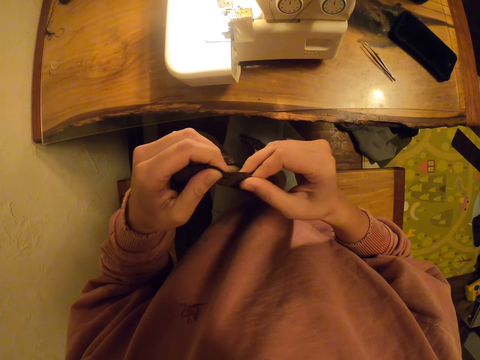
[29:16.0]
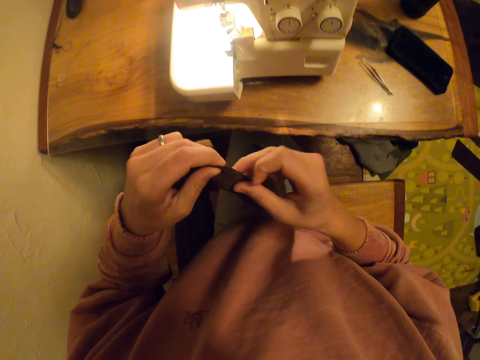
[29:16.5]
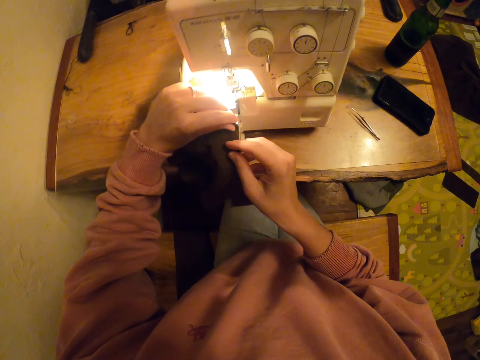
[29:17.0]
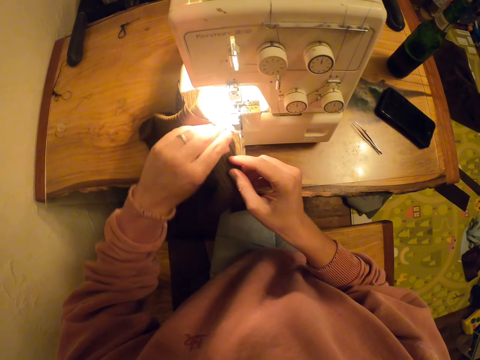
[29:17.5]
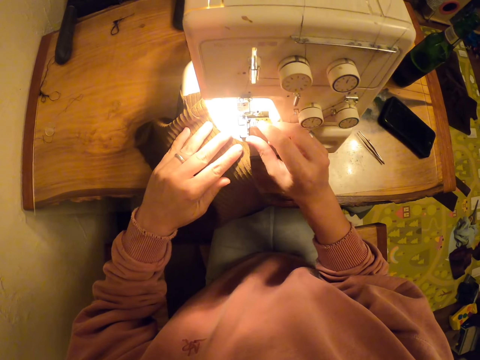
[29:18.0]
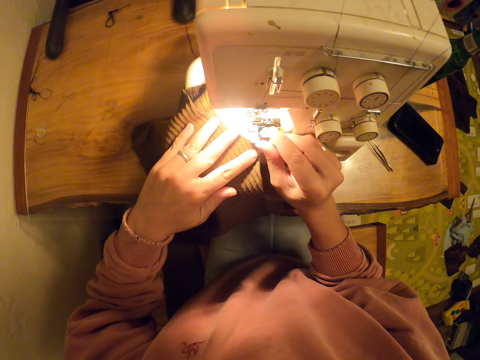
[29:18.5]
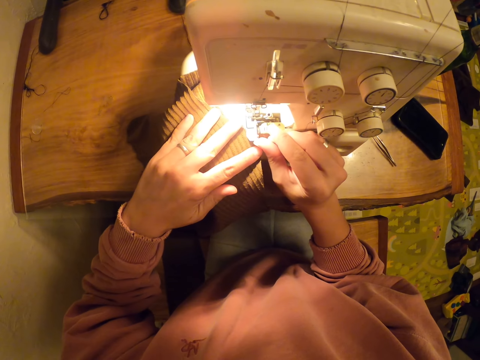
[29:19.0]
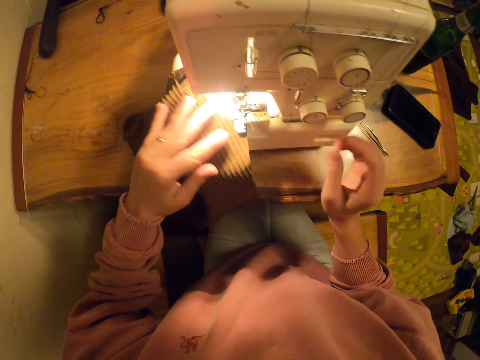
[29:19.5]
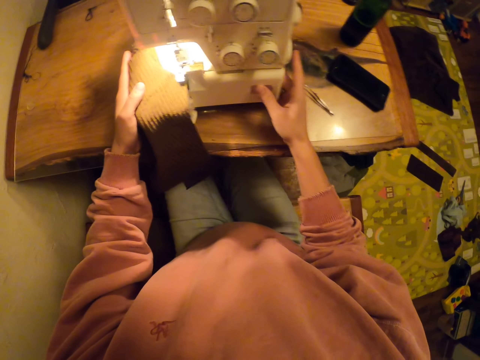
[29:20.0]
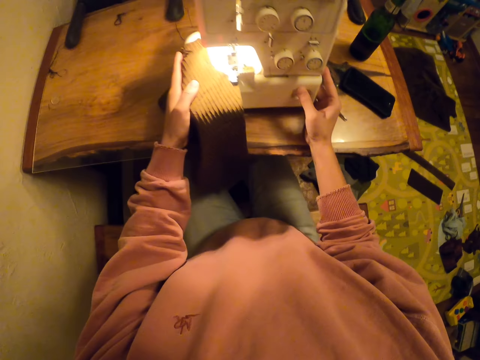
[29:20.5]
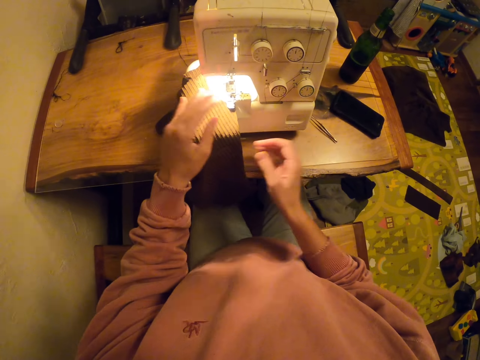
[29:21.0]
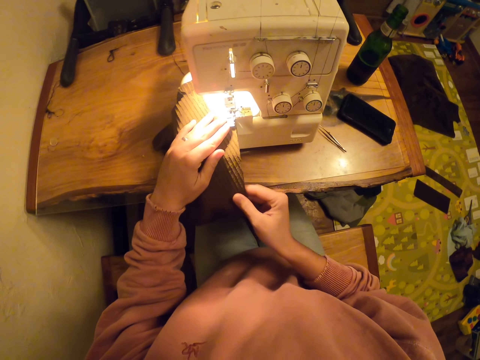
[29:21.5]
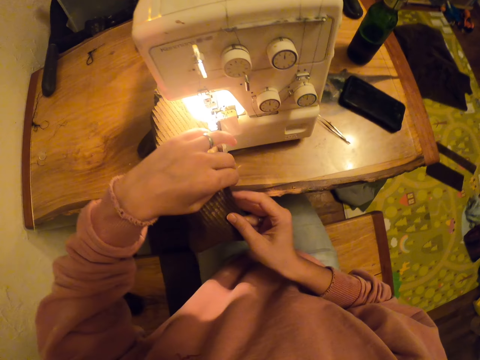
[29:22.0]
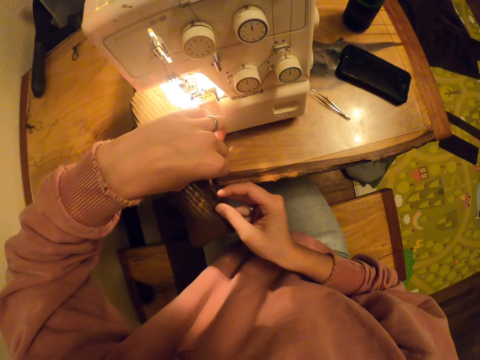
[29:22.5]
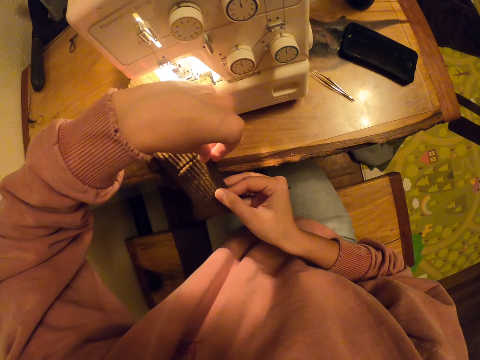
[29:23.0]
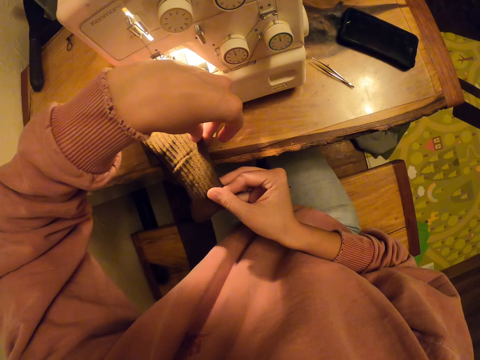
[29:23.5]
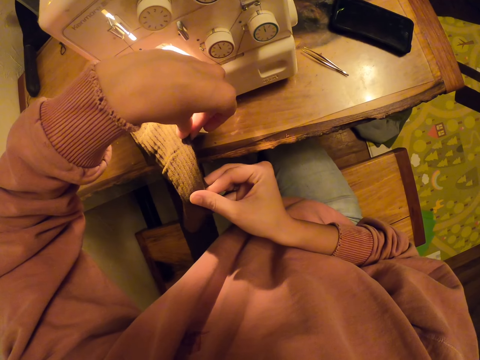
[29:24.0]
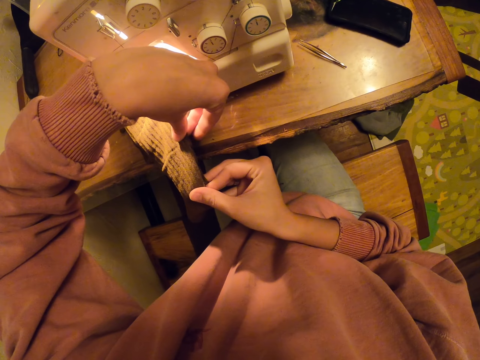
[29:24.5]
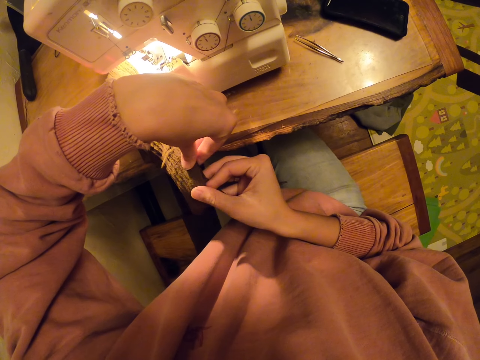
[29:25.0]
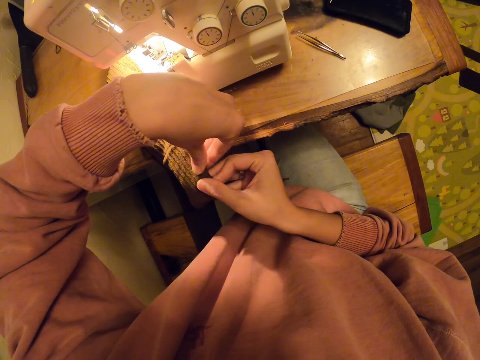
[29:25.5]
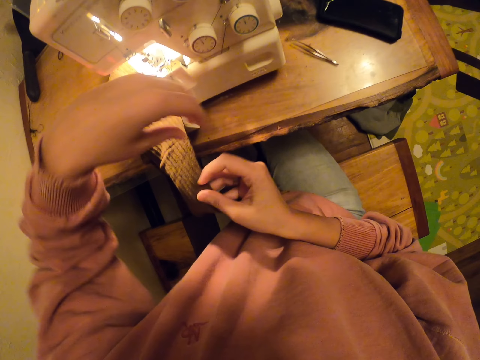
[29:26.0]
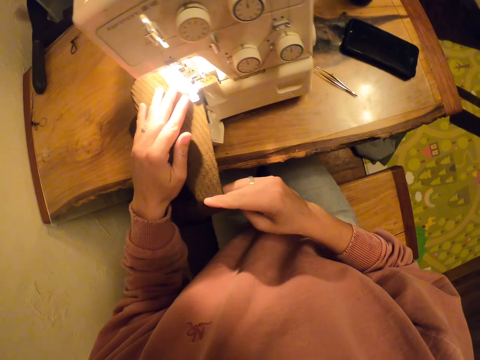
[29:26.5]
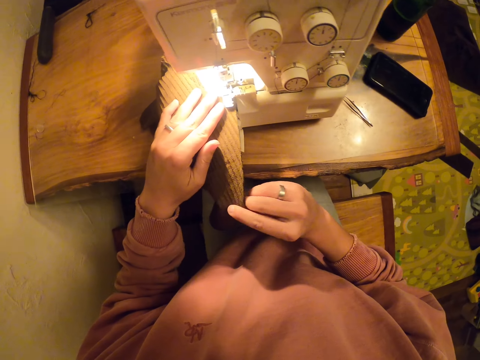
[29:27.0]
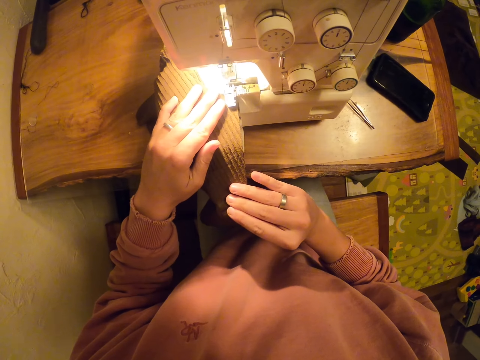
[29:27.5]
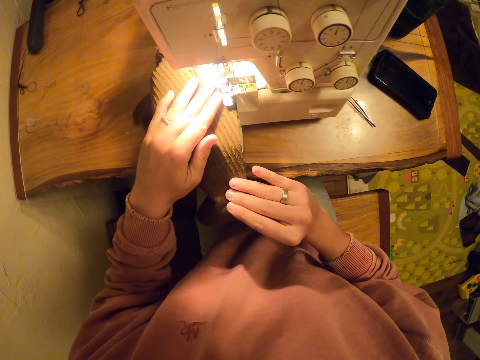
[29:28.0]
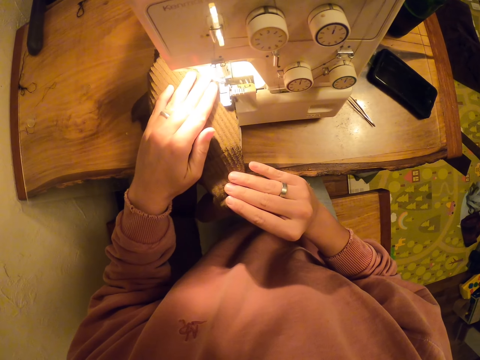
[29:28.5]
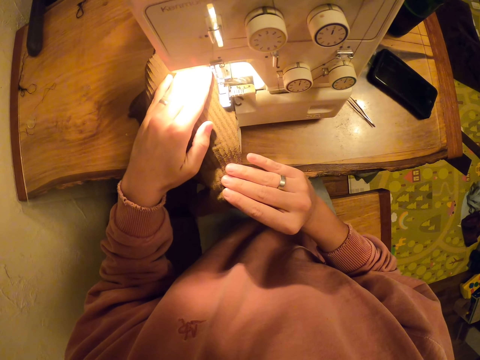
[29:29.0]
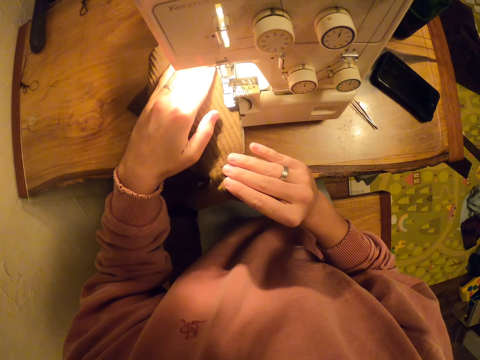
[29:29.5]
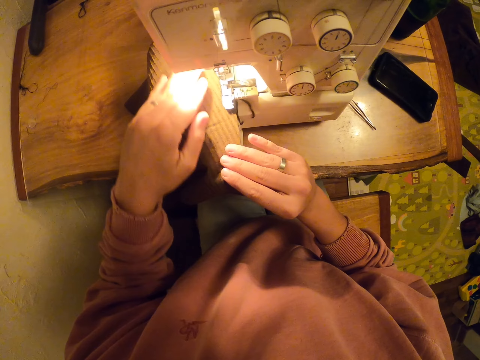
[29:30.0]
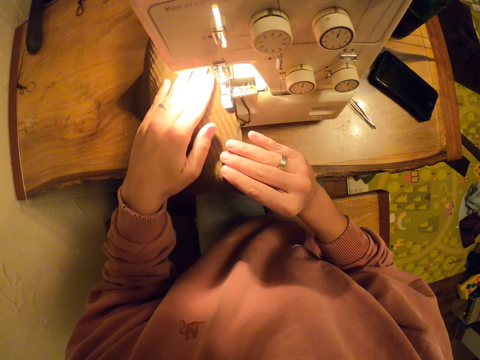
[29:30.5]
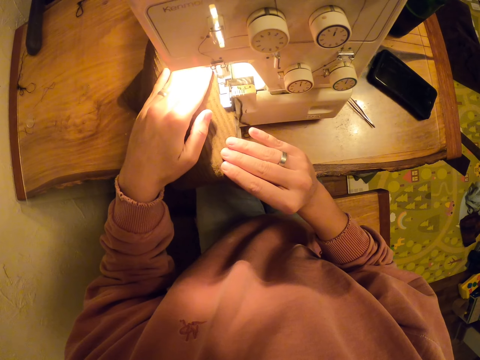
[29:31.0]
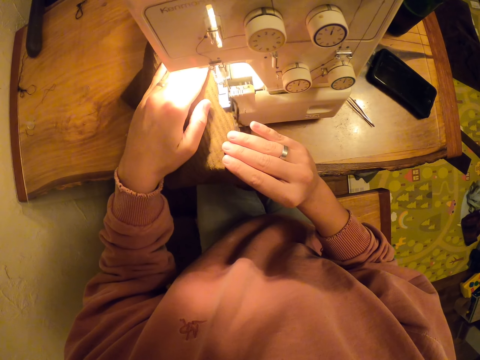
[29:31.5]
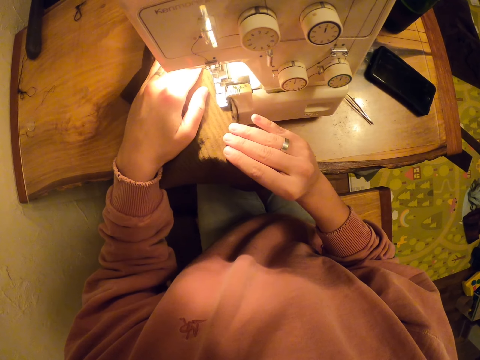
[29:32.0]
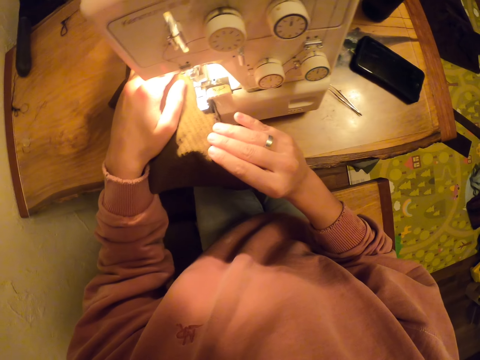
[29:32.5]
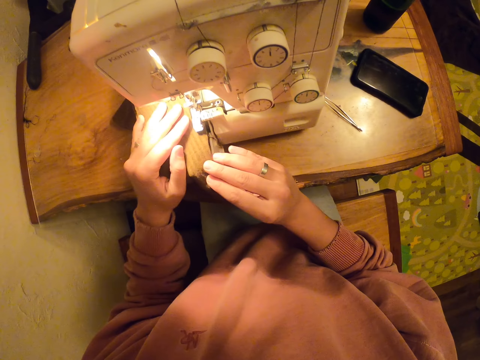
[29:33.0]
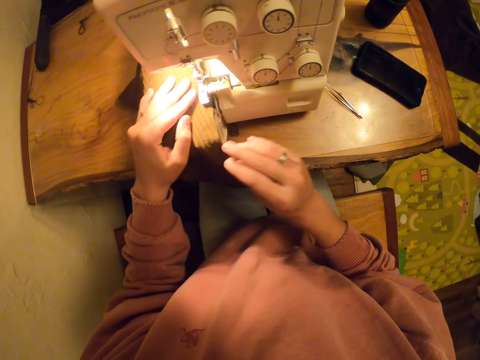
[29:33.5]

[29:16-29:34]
The camera wearer places the fabric on the sewing machine. They adjust the fabric and sew the fabric.

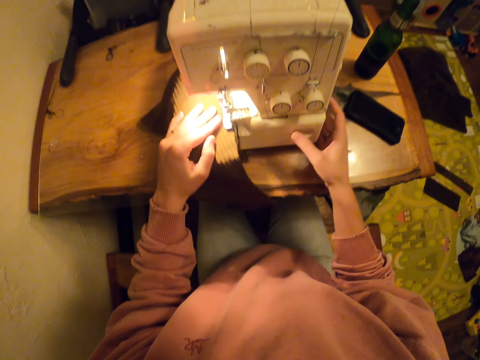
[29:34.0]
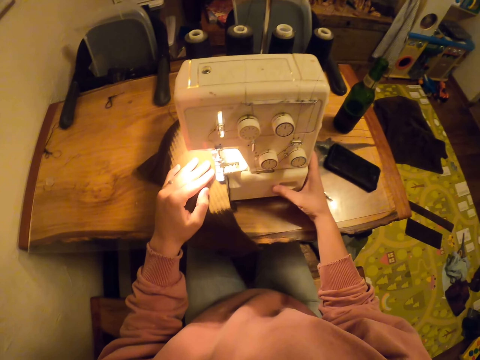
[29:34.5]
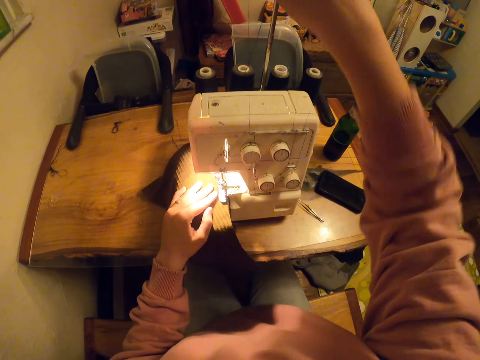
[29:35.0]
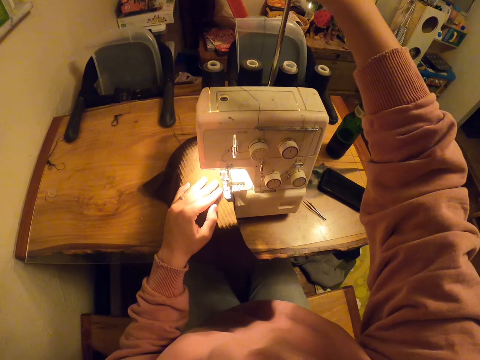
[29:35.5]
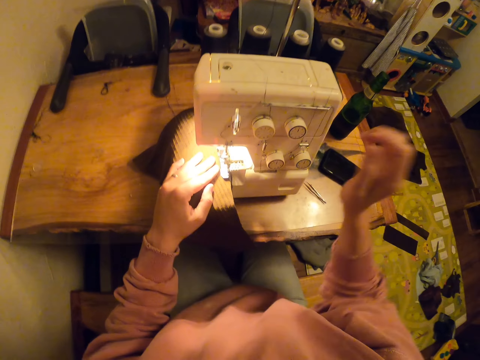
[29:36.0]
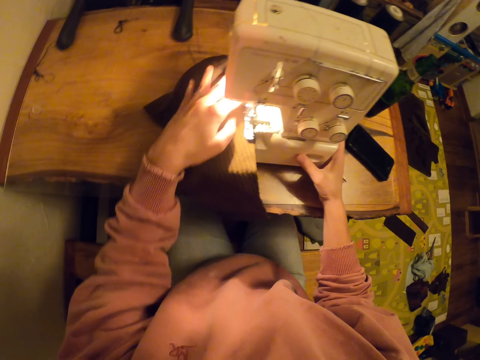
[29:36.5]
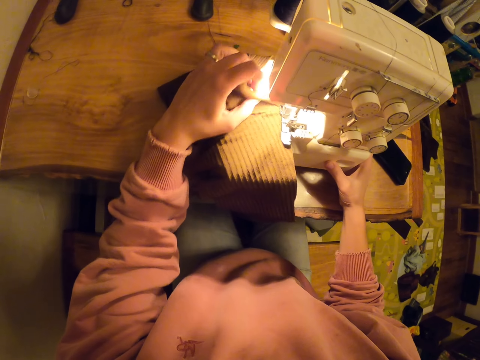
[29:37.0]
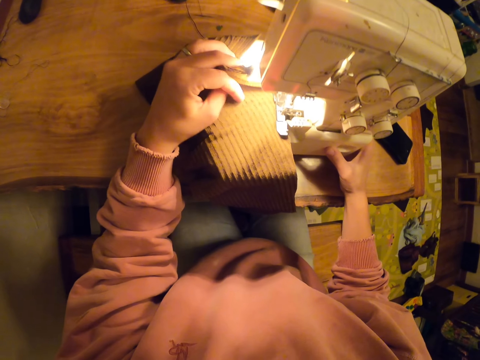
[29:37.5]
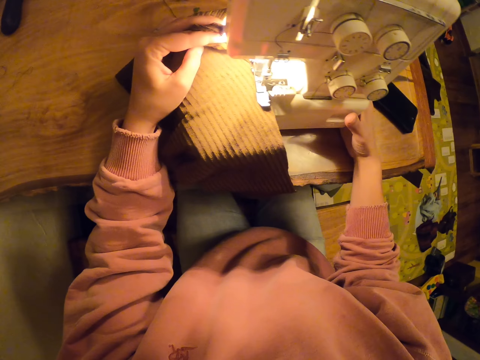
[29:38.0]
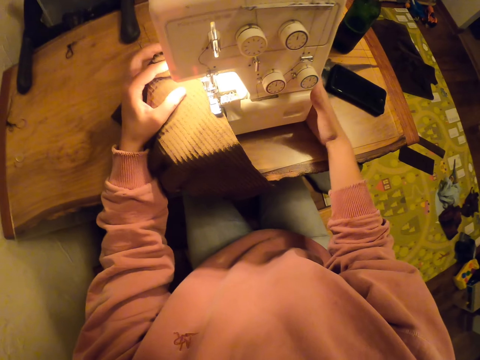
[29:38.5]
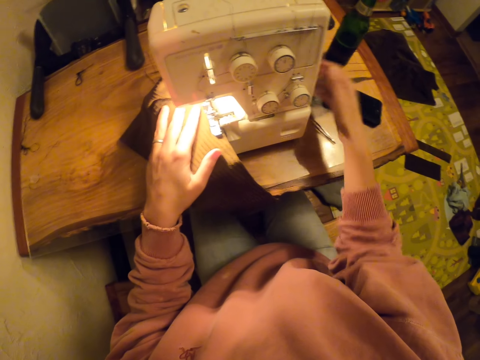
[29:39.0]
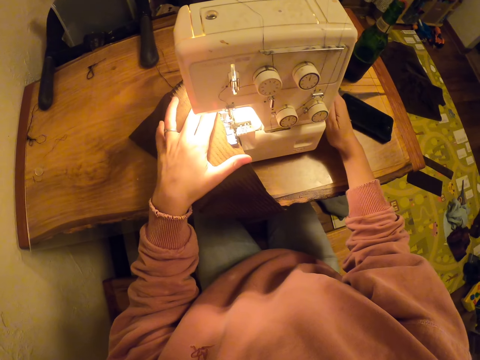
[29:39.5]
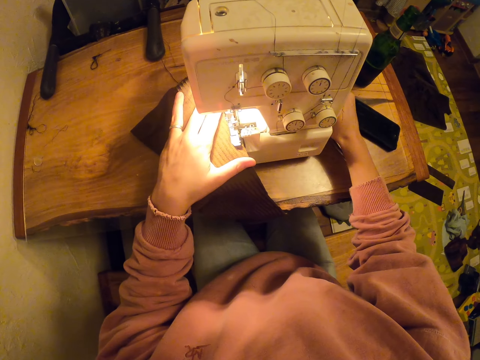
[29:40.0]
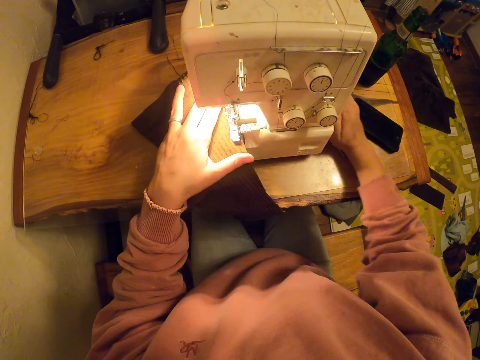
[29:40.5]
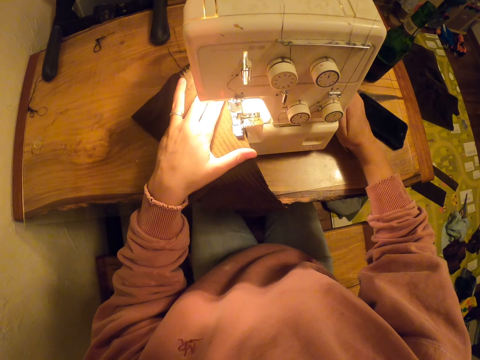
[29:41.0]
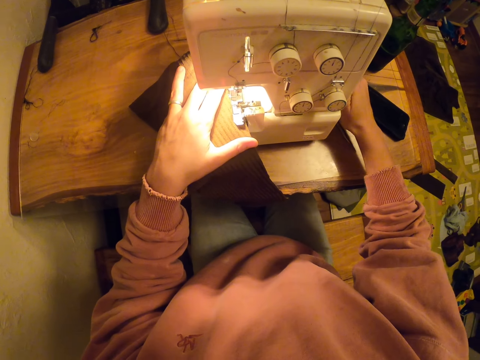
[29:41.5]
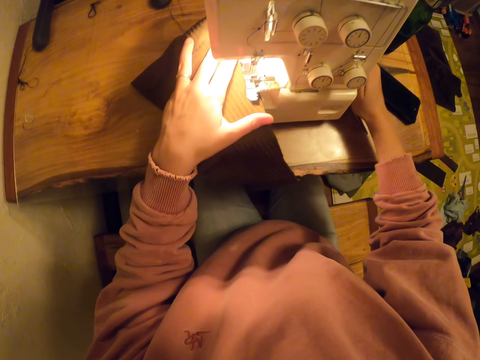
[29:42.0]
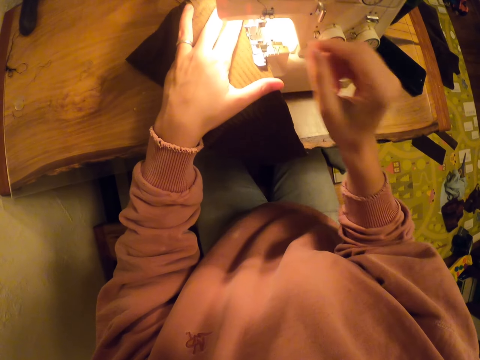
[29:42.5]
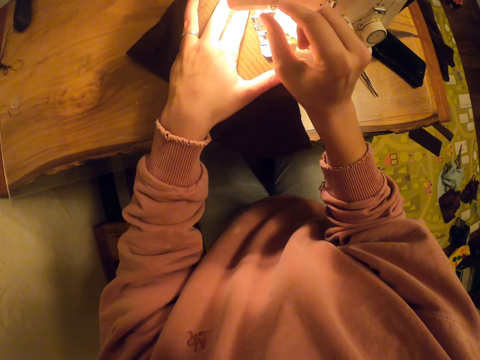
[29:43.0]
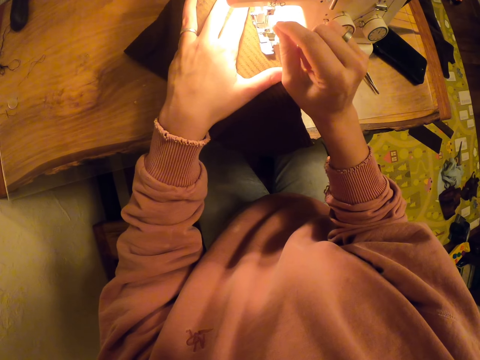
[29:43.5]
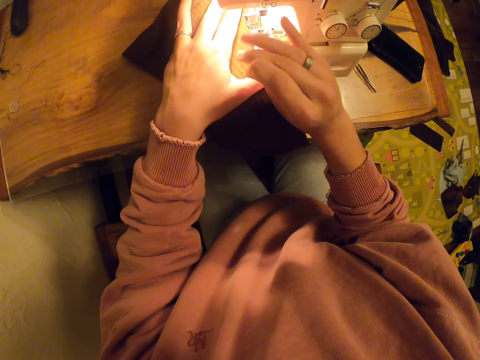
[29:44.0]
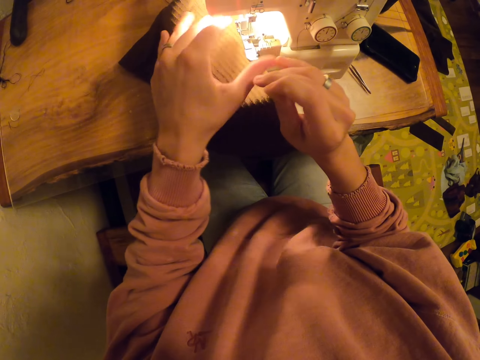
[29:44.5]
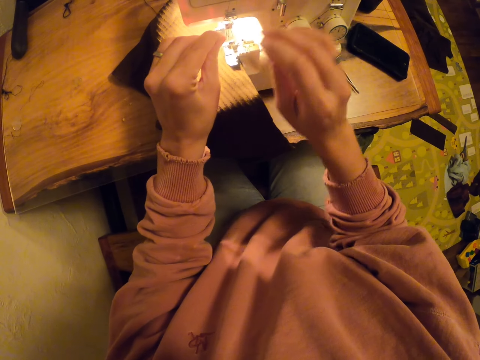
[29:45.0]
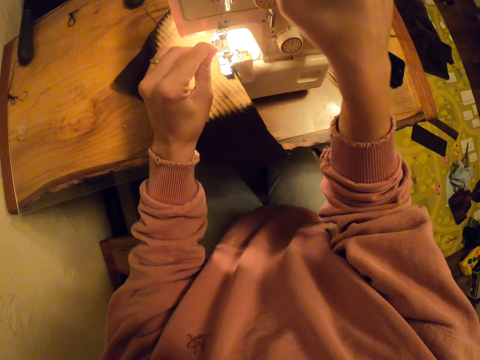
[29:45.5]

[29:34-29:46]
The camera wearer adjusts the sewing machine. They adjust the thread.
